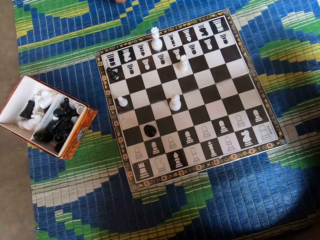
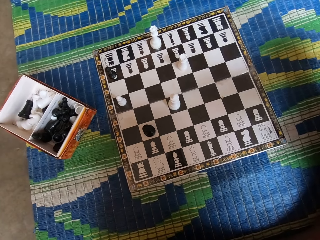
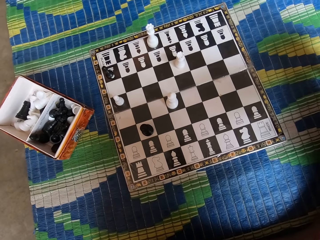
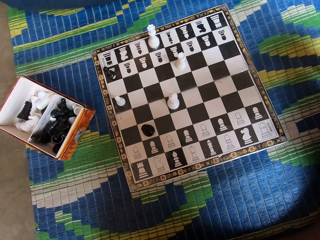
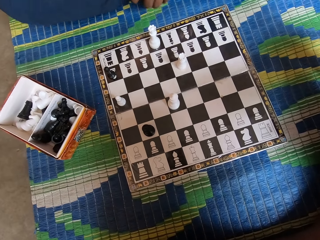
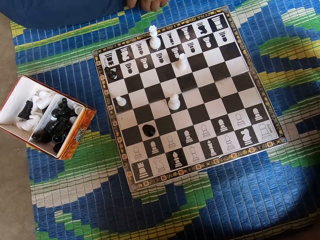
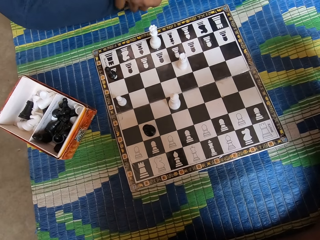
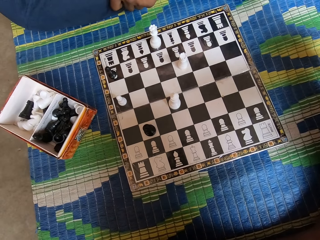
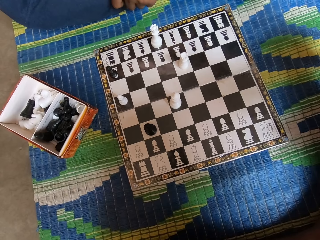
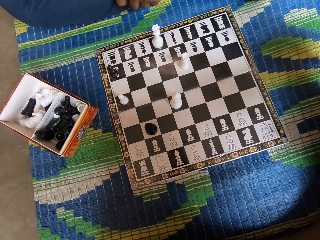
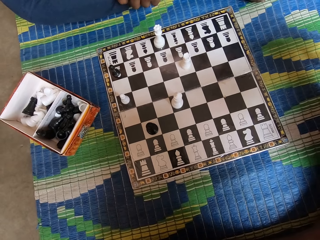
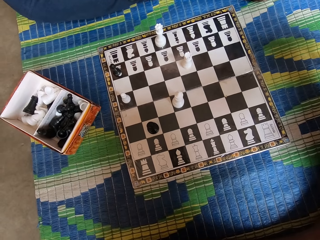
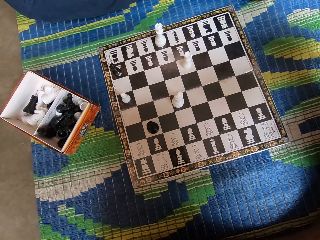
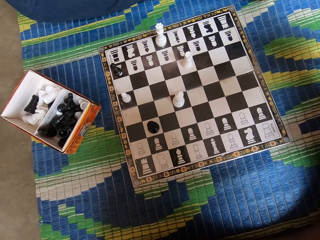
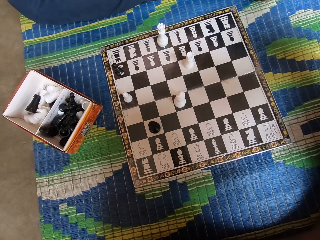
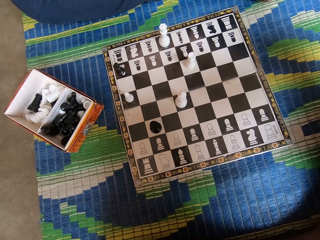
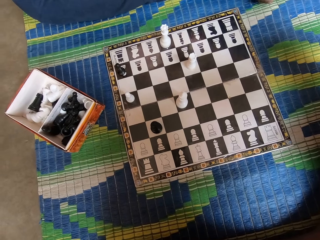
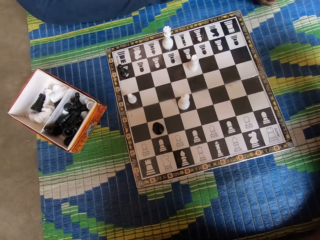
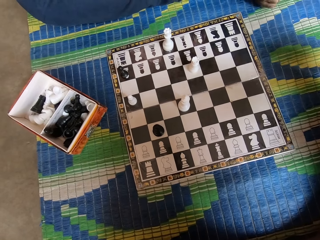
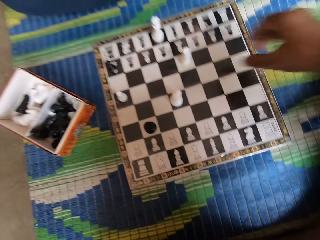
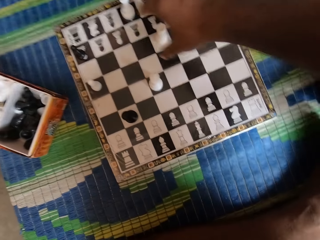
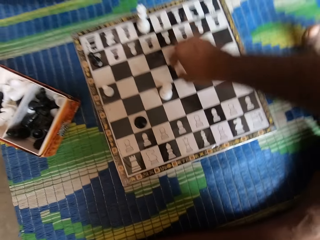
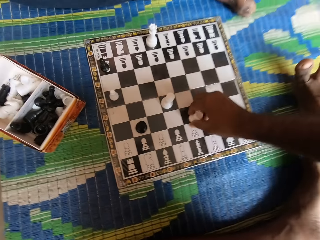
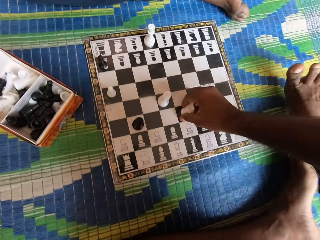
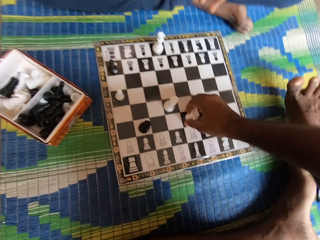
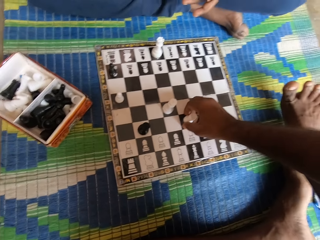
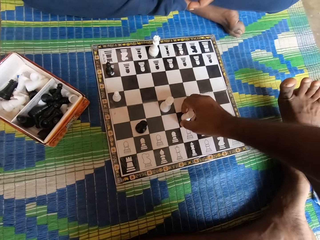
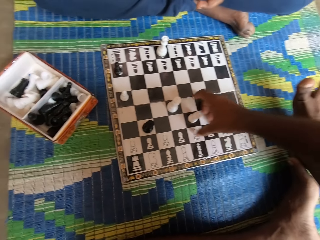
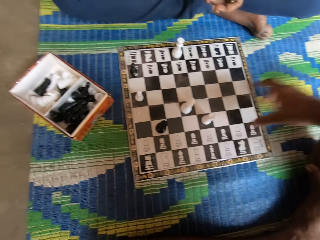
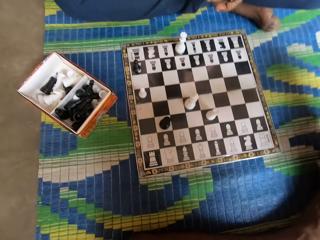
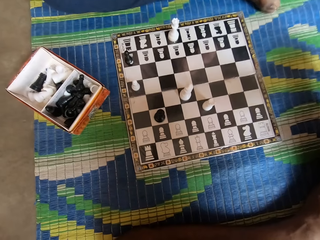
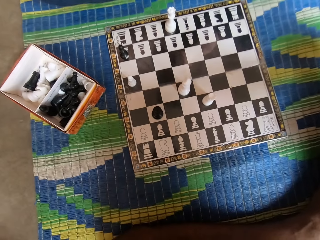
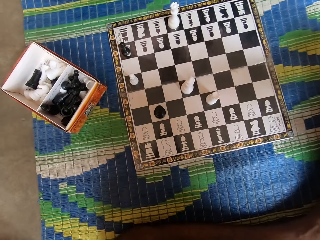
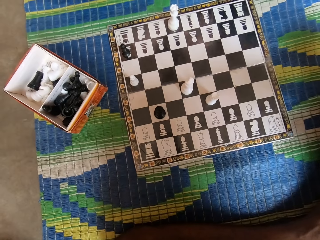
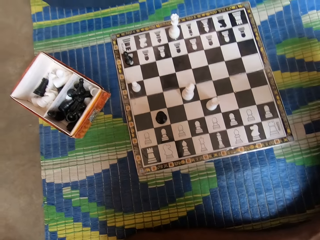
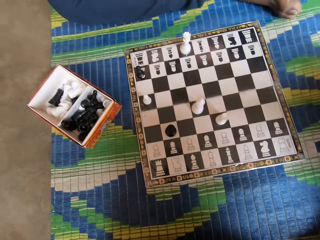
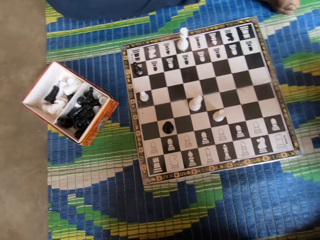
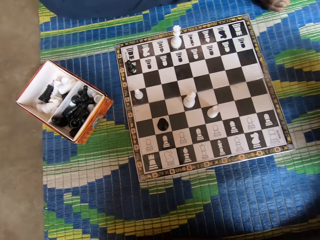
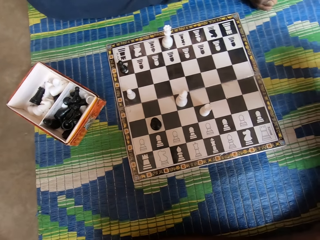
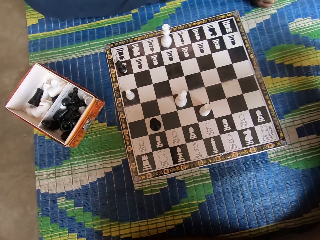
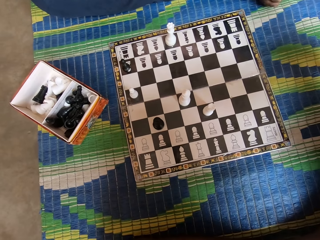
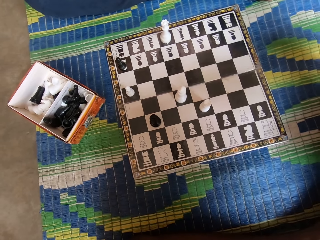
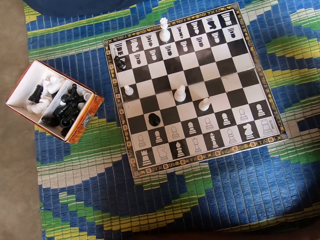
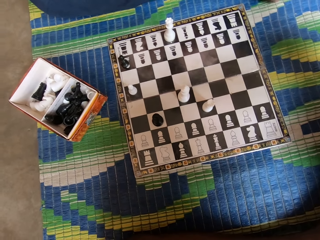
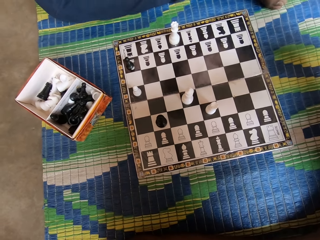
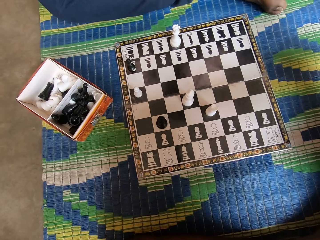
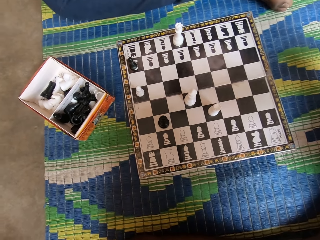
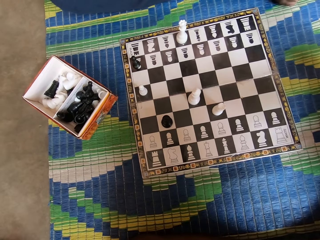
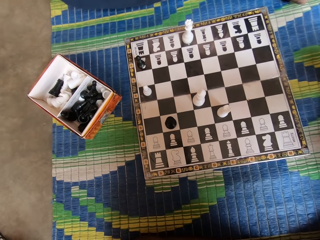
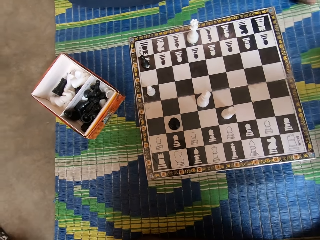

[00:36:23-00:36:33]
The camera wearer holds the chess piece and moves the chess piece. A man talks.

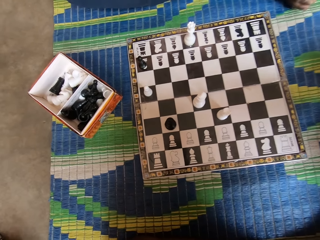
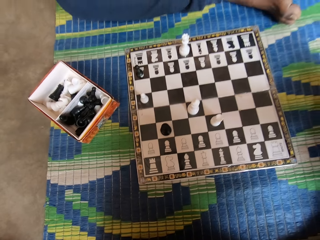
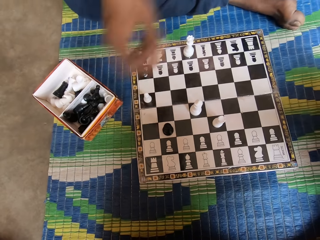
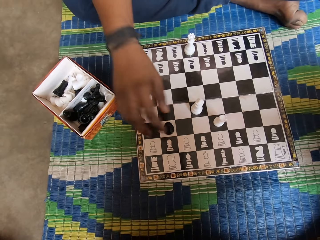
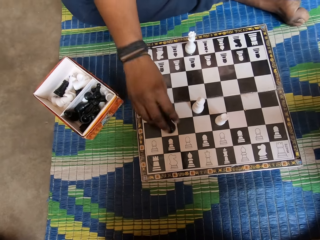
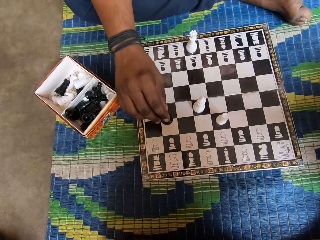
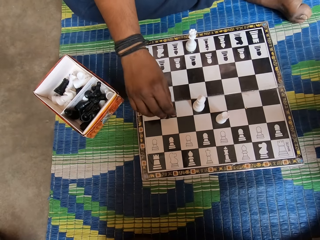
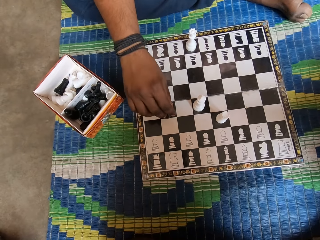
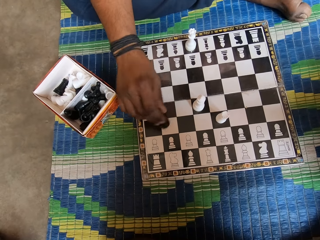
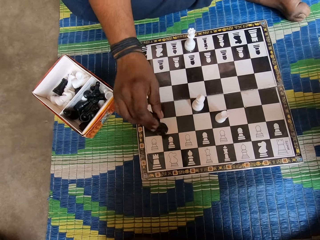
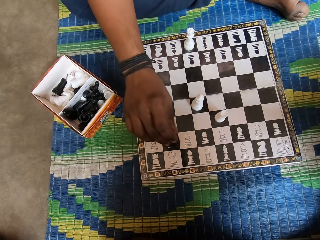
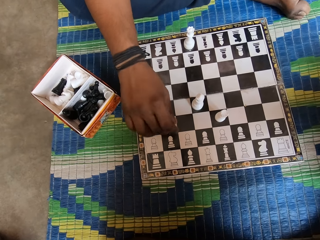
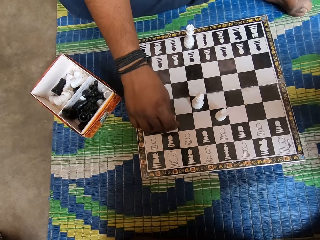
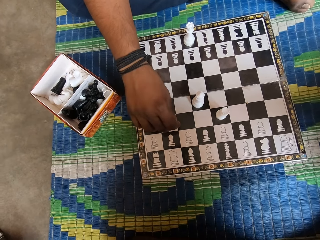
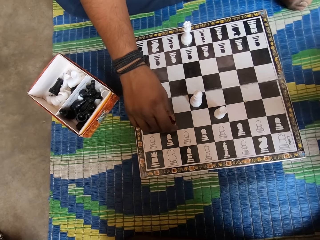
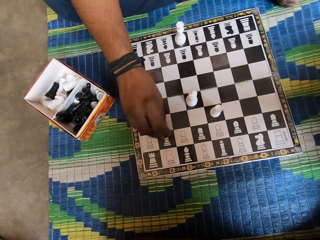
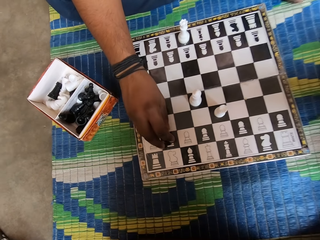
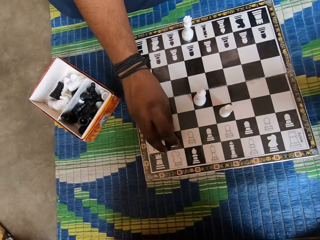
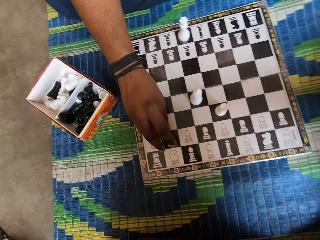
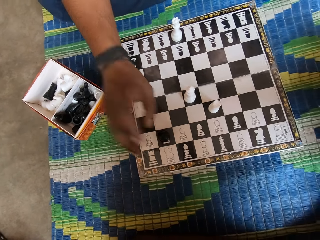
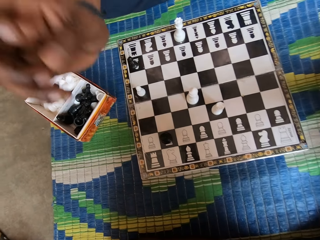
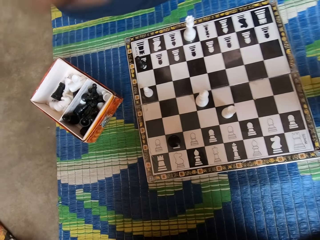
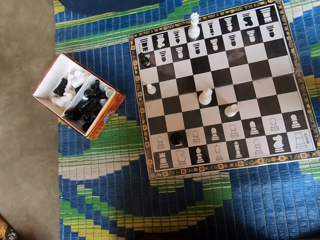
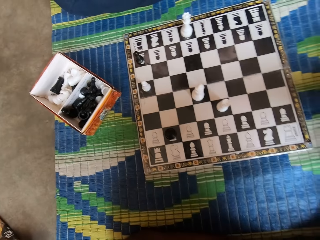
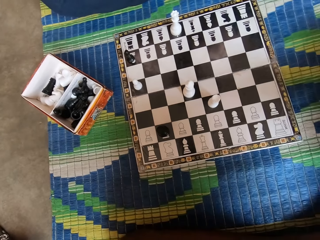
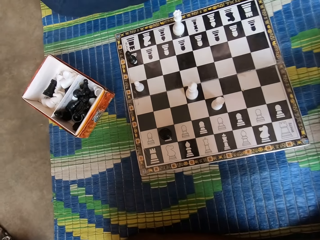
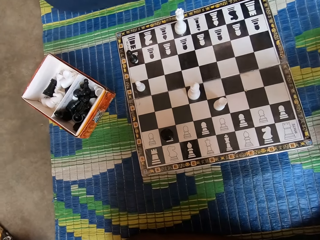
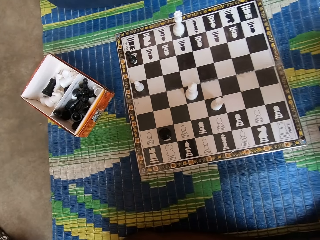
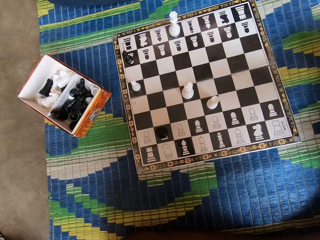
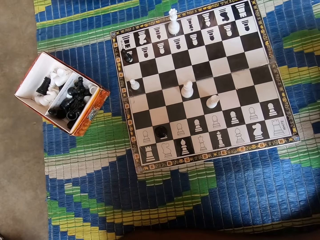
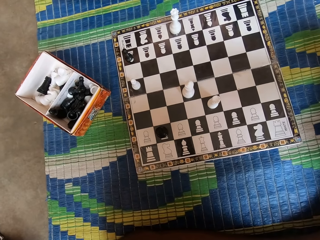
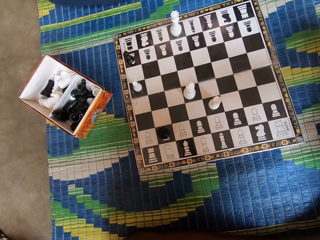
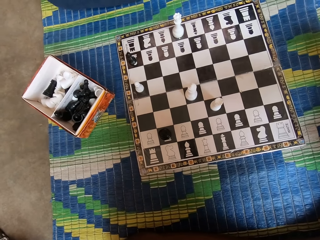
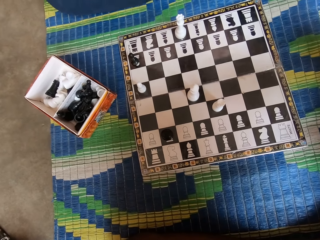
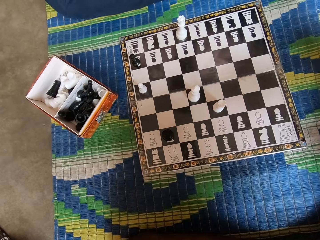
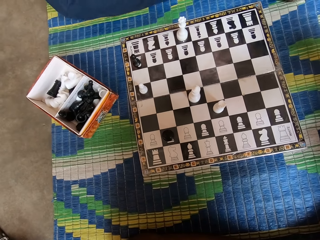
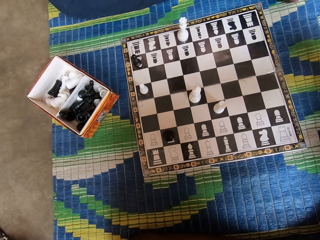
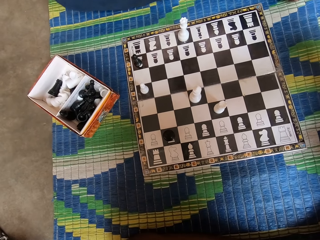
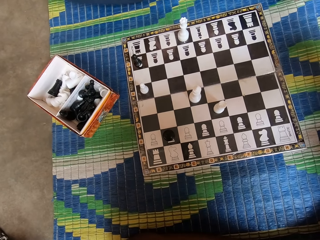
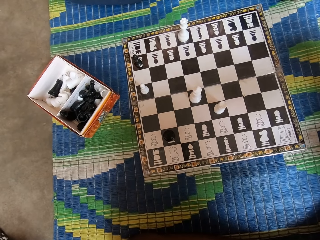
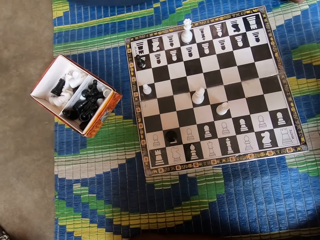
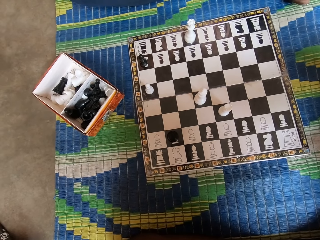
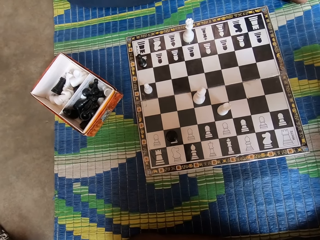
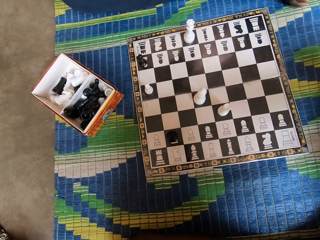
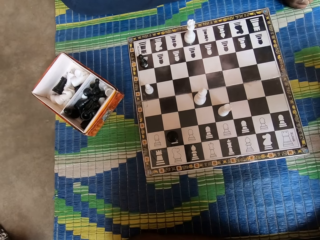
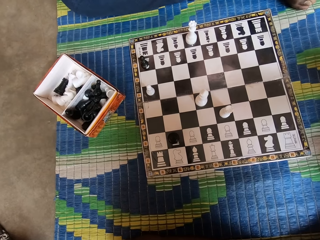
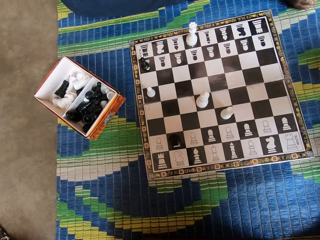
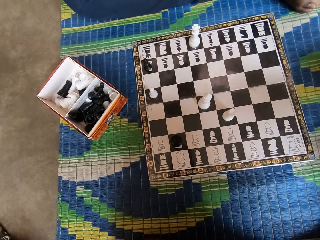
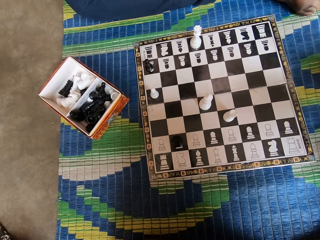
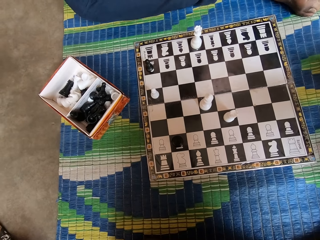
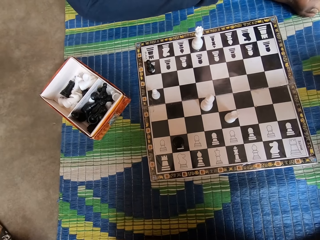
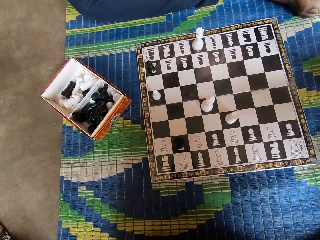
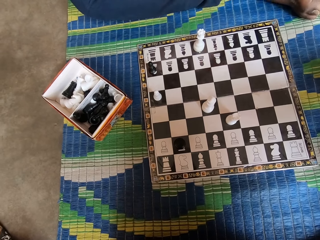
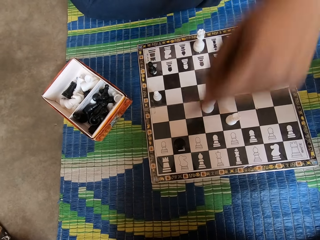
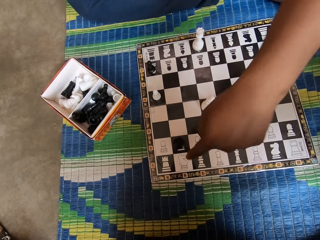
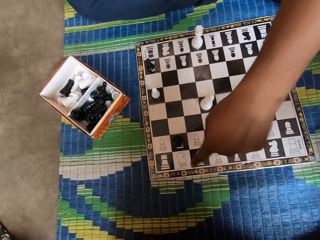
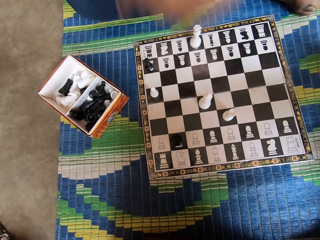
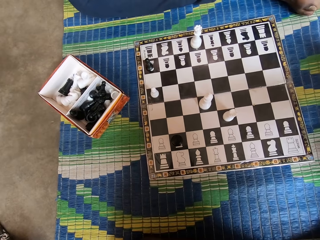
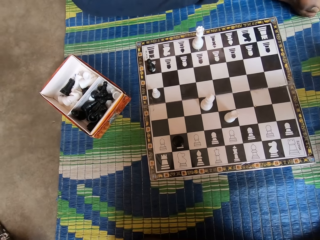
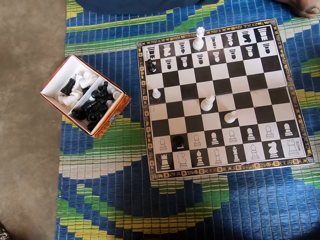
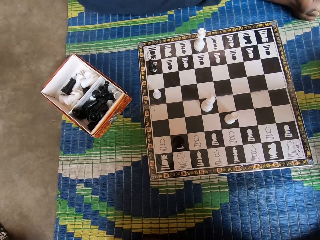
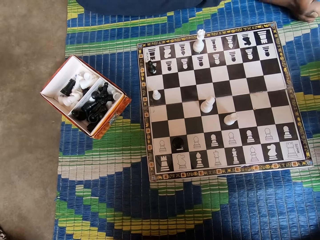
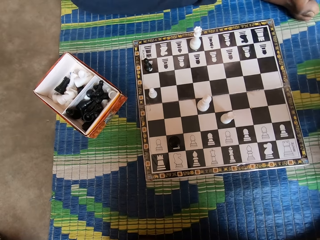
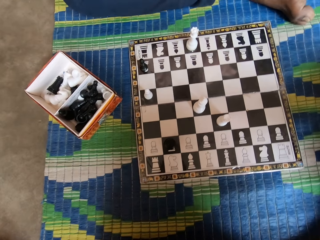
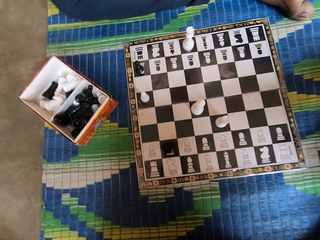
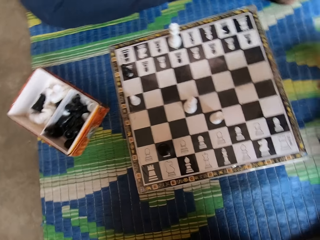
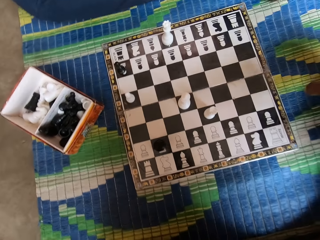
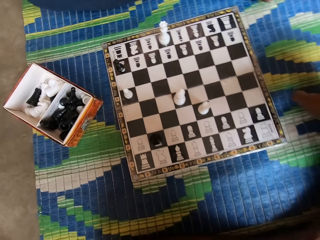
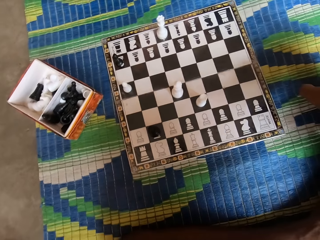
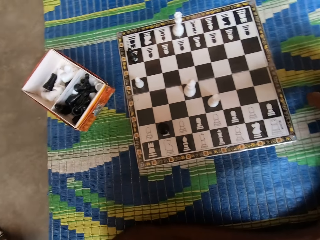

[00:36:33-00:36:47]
A man holds the chess piece and puts the chess piece on the chess board. The man holds the chess piece, moves the chess piece, puts the chess piece on the chess board, and moves the chess piece. The man points at the chess board. The man demonstrates with his hand. The man talks.
